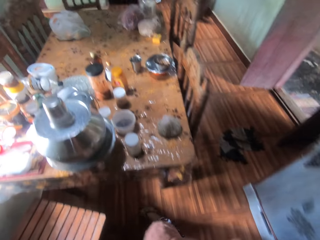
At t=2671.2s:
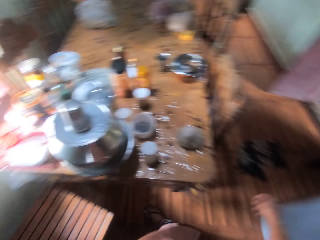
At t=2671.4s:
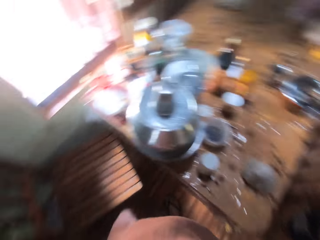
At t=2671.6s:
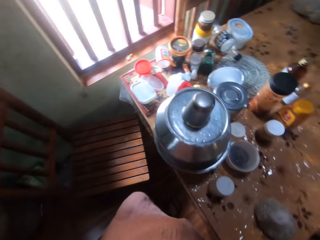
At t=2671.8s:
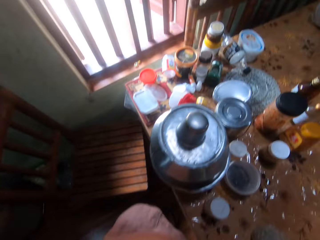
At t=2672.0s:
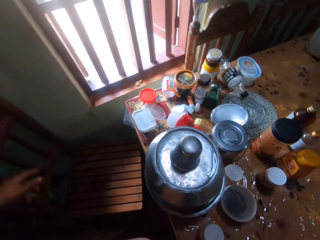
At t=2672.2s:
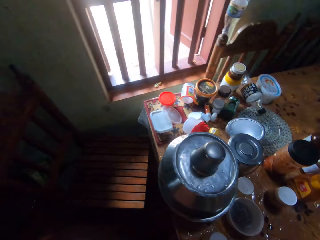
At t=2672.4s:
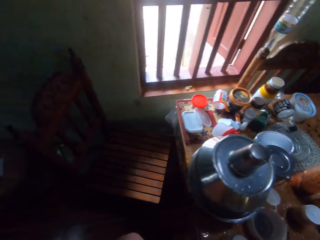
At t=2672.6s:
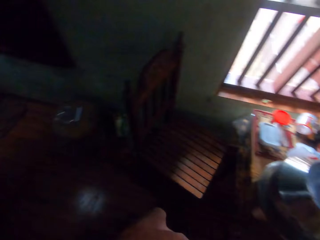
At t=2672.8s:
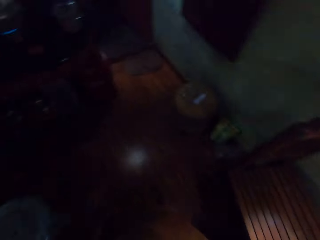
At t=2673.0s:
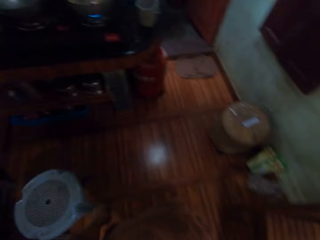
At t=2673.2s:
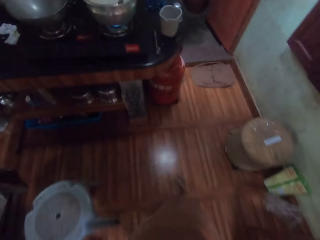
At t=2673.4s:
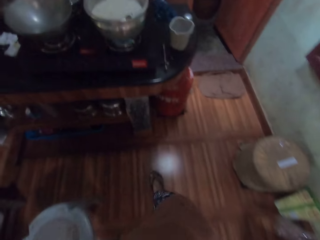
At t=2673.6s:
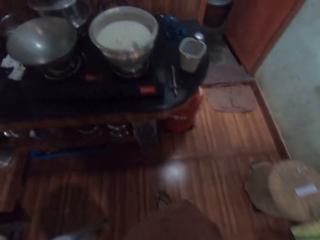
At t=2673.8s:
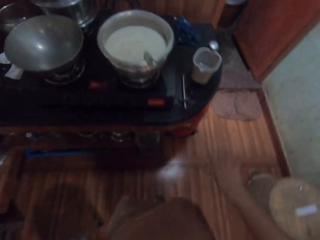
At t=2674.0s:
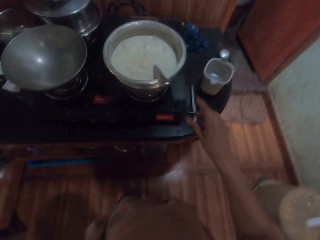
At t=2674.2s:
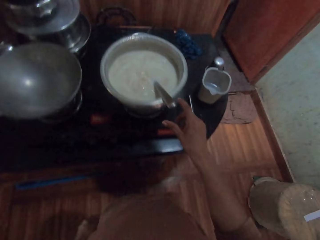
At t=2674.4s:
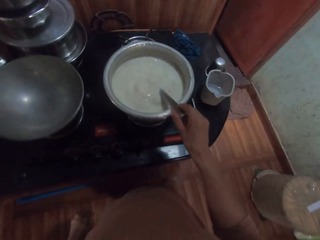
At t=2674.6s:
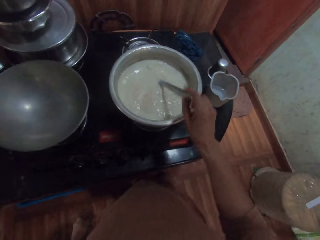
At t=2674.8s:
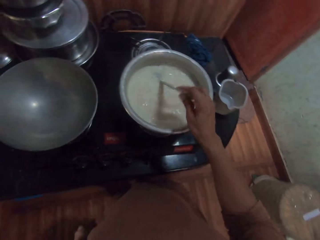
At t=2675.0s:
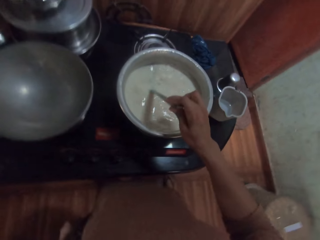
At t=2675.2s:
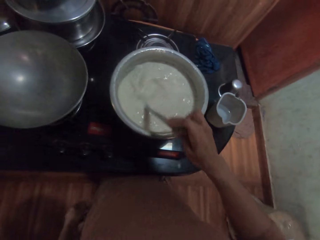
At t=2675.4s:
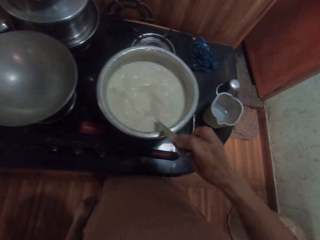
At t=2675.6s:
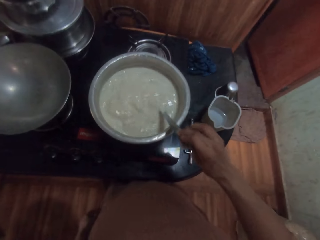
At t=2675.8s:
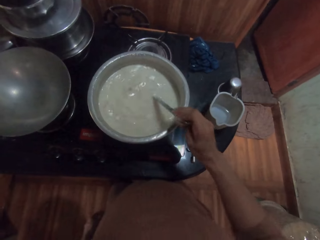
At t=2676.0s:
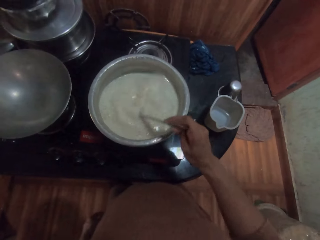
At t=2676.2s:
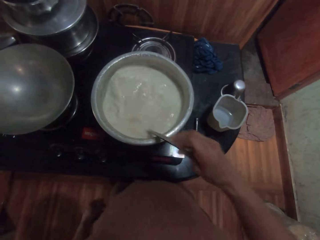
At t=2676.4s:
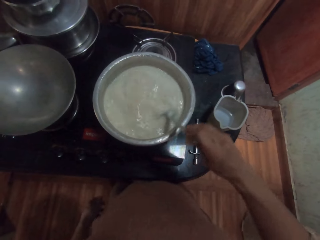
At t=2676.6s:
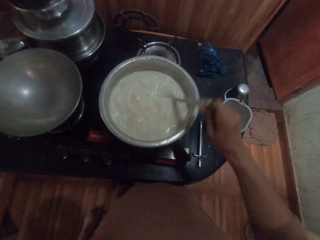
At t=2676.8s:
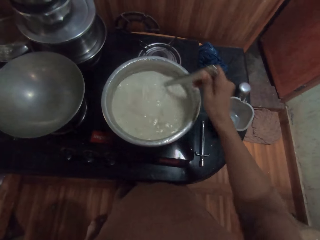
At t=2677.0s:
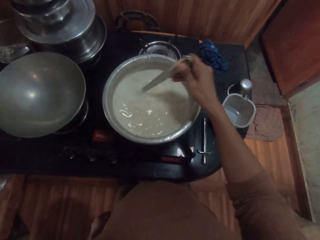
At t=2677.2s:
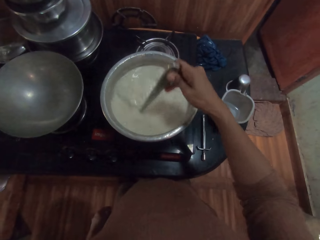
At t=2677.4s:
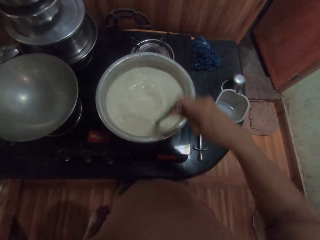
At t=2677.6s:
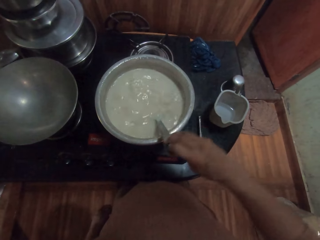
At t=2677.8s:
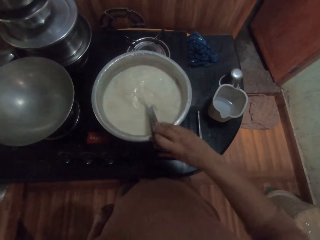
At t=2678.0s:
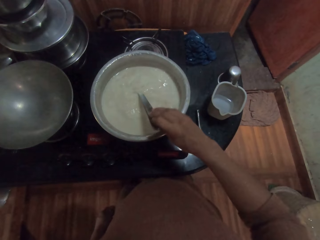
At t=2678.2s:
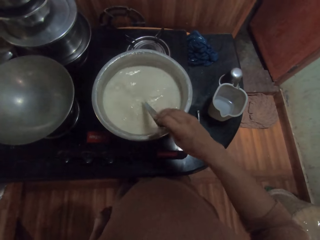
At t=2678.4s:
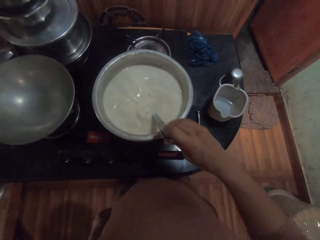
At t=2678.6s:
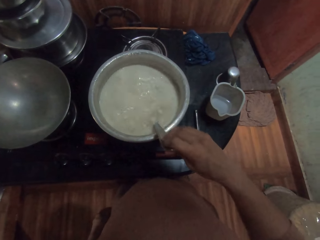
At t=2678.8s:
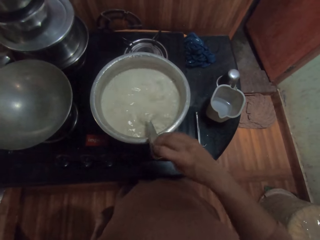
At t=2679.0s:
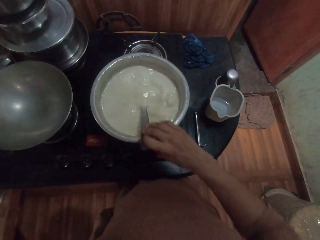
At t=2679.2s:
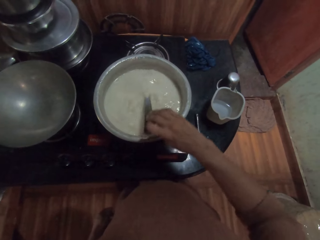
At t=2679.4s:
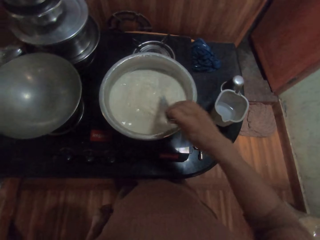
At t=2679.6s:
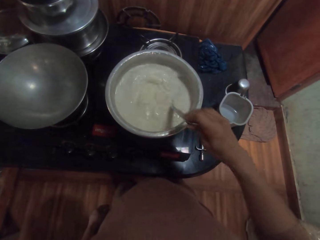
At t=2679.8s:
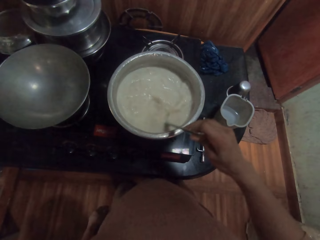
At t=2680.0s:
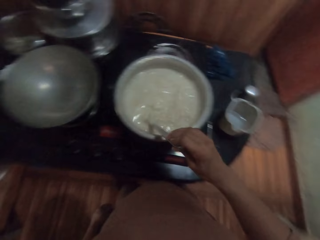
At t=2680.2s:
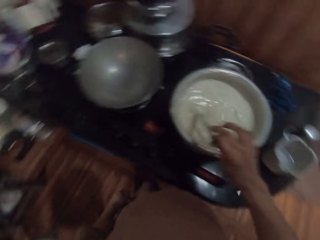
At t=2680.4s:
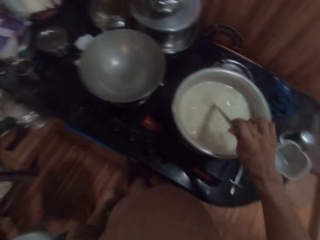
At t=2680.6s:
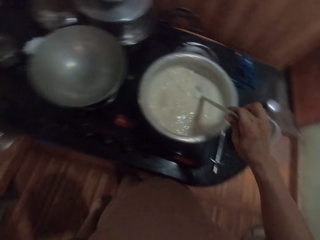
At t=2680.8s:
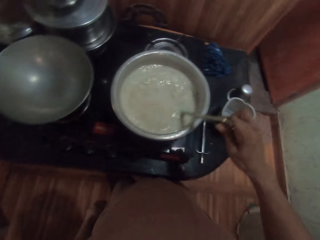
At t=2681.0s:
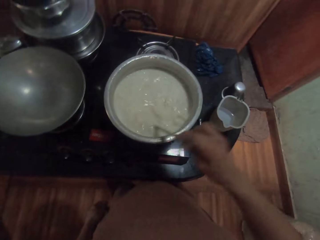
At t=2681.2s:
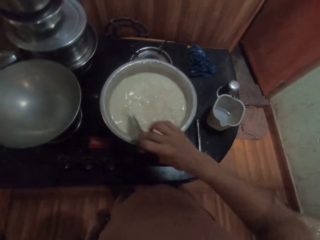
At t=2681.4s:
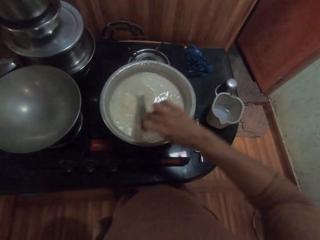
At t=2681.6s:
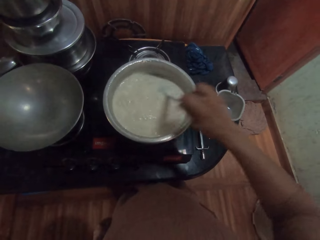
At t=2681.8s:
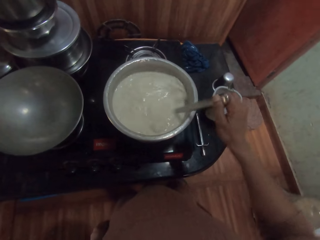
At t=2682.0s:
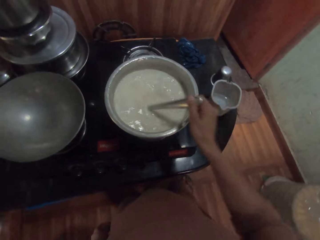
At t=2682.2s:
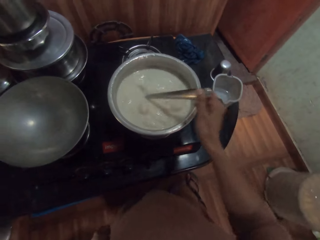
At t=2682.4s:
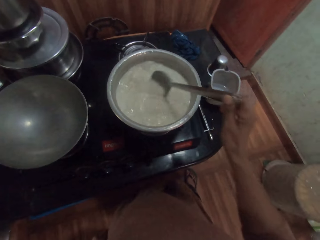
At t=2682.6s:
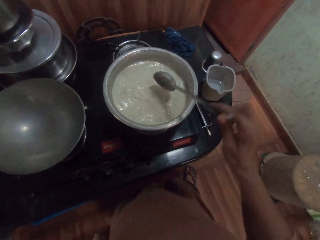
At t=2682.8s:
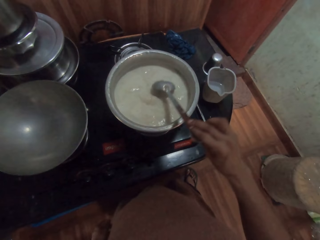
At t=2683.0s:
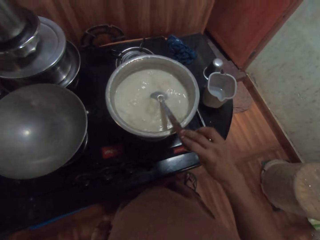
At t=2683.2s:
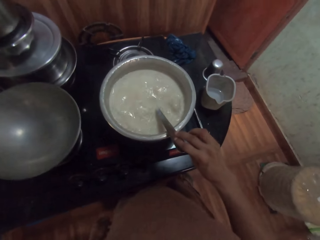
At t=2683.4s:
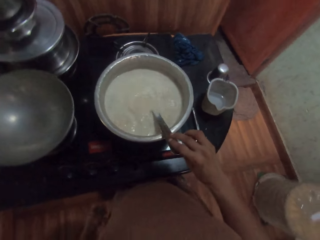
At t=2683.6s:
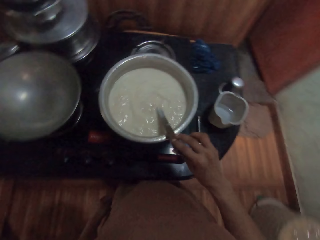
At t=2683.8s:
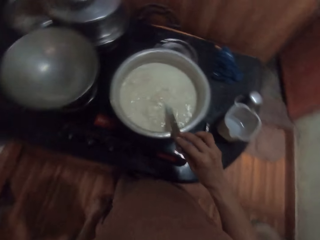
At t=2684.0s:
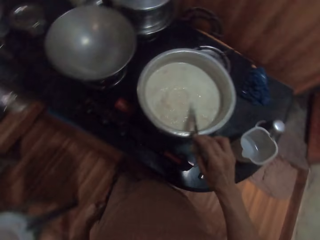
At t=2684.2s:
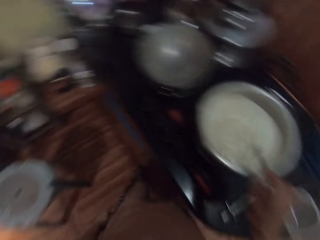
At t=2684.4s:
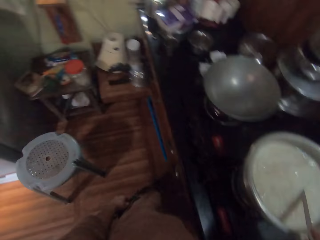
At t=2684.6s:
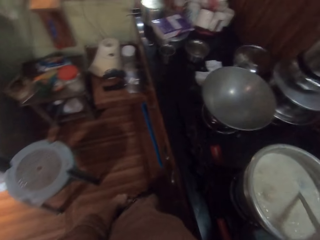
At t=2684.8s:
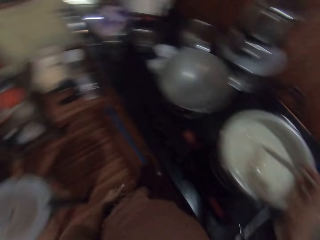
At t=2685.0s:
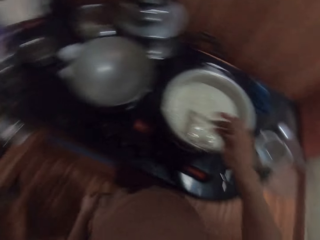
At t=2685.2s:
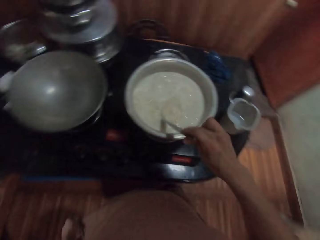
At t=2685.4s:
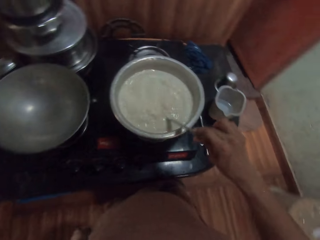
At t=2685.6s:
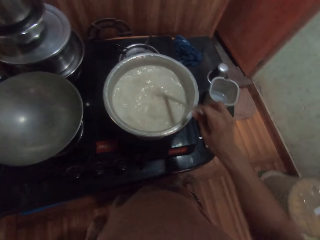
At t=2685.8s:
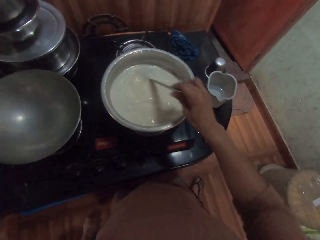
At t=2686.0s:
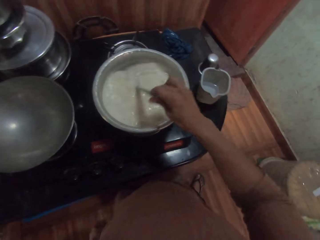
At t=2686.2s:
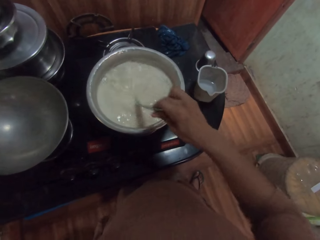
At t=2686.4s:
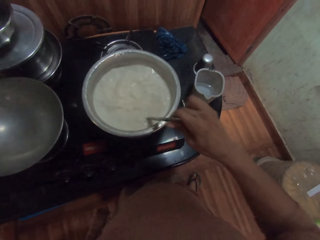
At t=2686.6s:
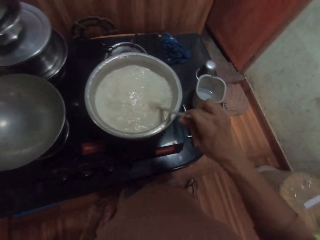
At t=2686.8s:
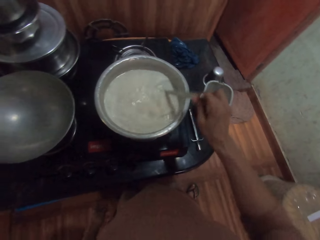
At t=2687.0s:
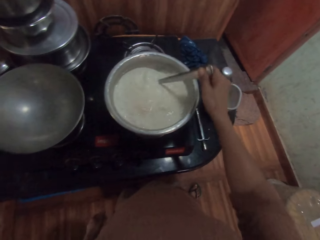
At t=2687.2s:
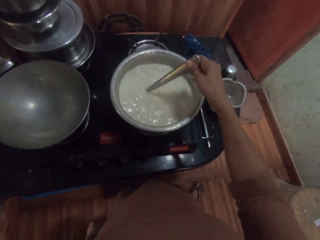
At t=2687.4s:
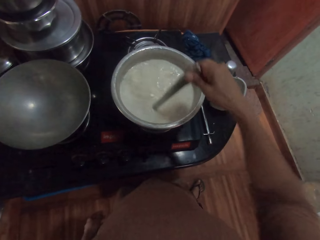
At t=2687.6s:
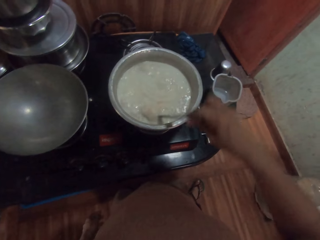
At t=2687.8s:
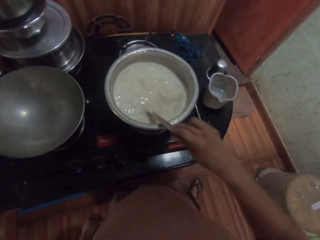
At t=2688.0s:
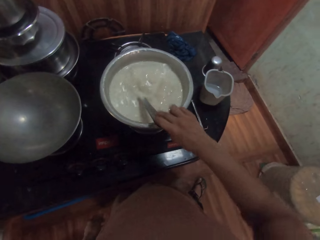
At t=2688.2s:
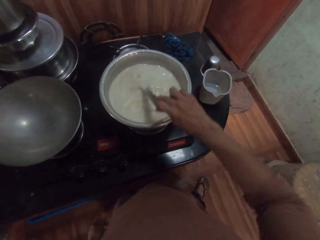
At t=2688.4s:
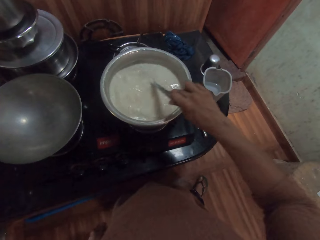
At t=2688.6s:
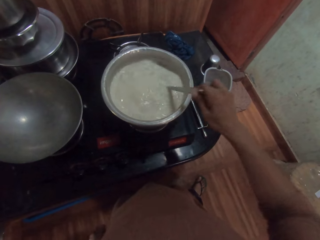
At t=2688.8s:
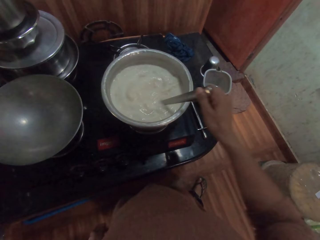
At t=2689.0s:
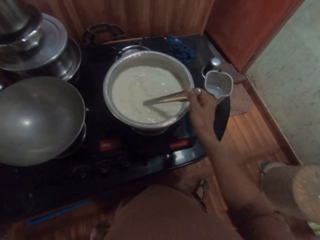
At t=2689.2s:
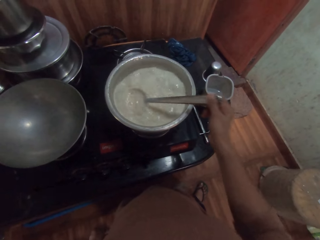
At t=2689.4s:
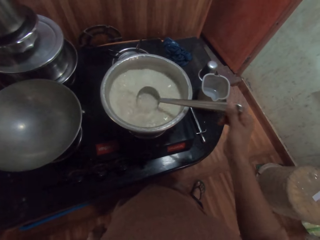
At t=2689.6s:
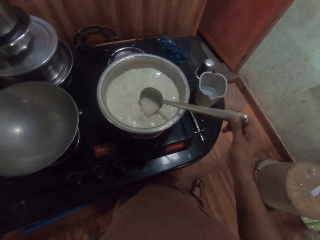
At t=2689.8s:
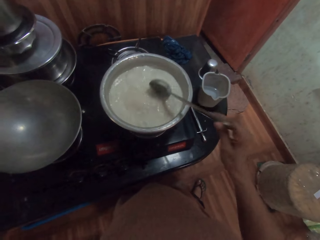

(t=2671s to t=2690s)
The camera wearer turns around and walks around. She takes the spoon with her right hand. She stirs the soymilk or porridge in the pot with the spoon in her right hand. She holds the spoon with her right hand. She stirs the porridge with the spoon with her right hand.

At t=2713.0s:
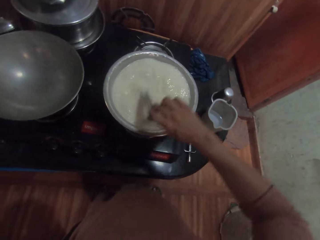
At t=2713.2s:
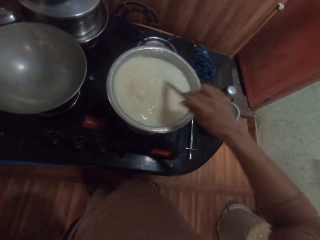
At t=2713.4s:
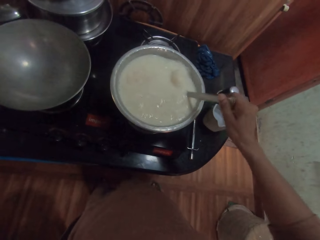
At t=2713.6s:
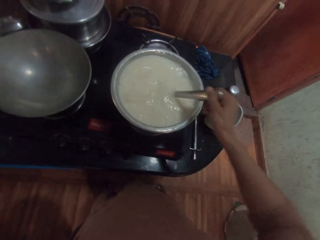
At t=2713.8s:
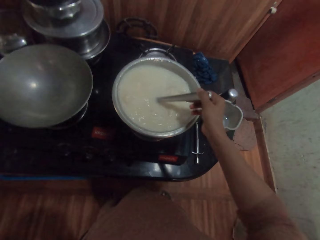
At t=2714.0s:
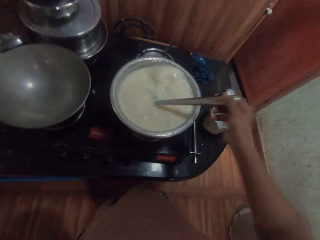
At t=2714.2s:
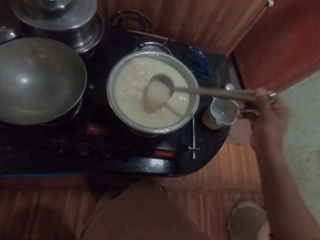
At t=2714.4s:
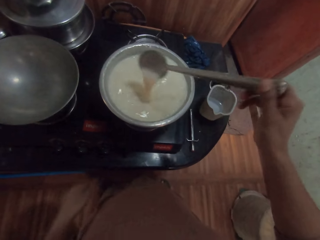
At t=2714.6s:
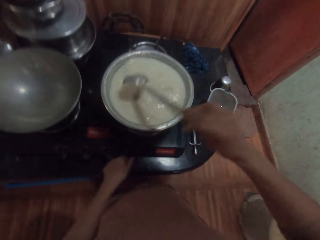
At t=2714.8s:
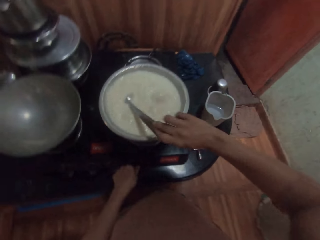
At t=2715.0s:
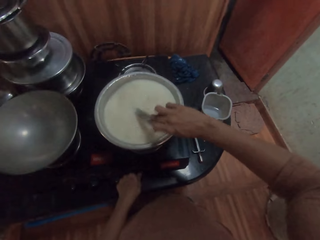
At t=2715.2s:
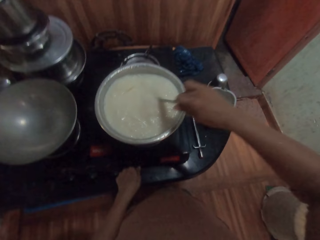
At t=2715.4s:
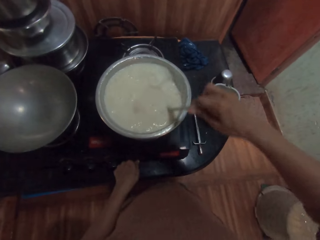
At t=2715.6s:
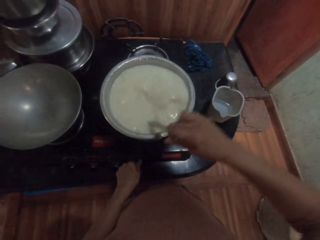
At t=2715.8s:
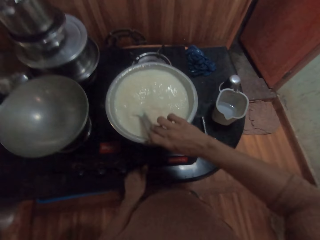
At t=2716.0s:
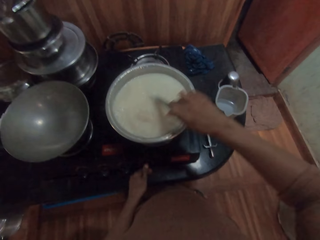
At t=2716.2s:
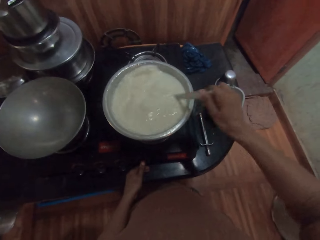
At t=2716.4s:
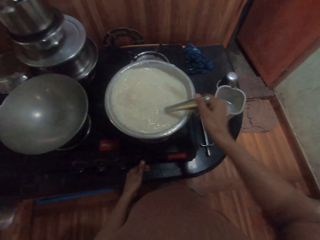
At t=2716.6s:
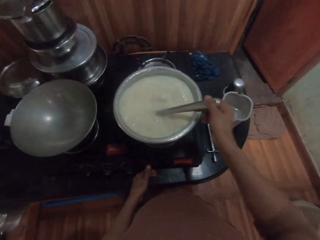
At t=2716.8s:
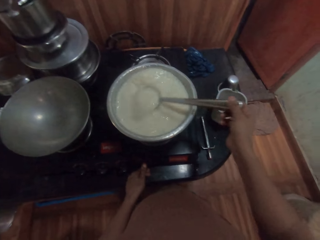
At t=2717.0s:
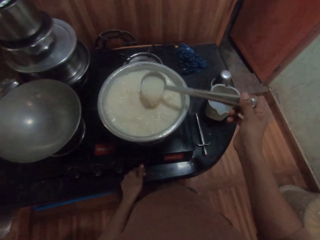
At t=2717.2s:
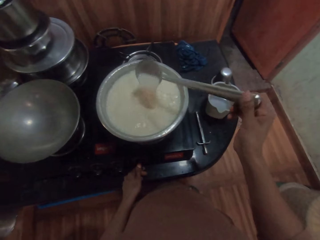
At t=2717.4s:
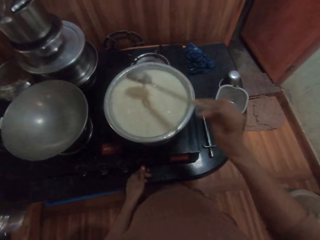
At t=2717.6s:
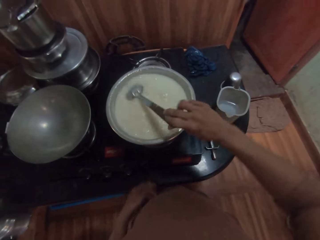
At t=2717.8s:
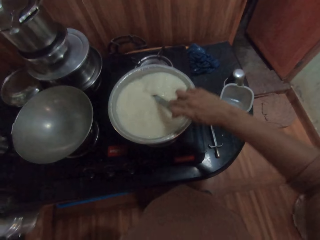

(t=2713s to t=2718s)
The camera wearer turns the knob on the burner with her left hand.
